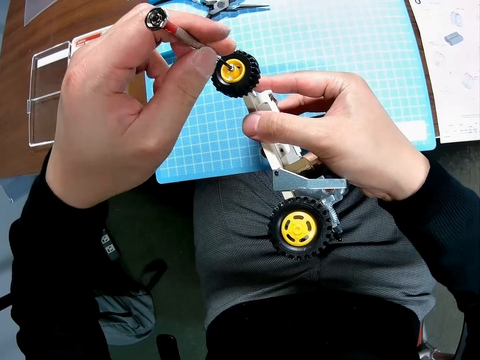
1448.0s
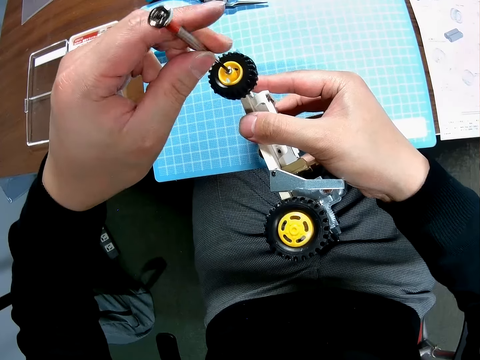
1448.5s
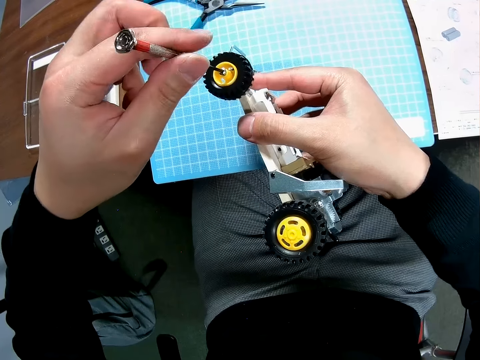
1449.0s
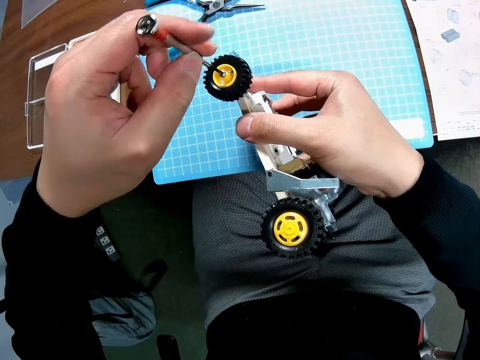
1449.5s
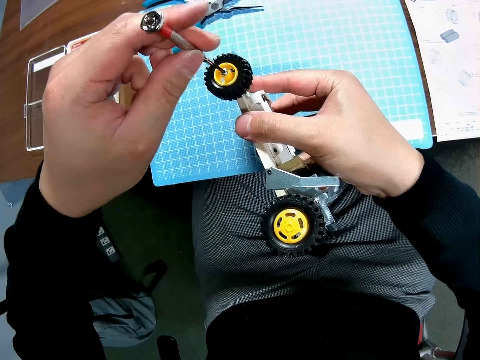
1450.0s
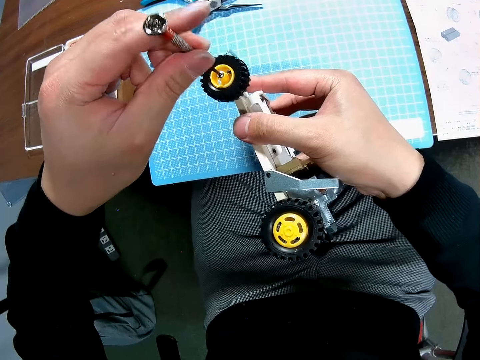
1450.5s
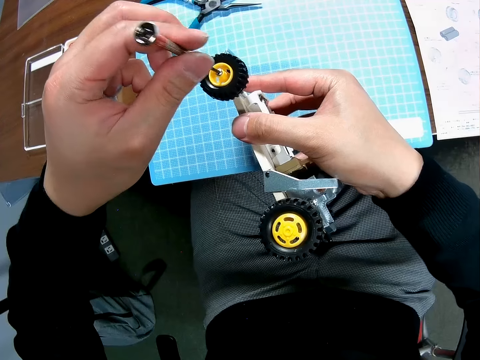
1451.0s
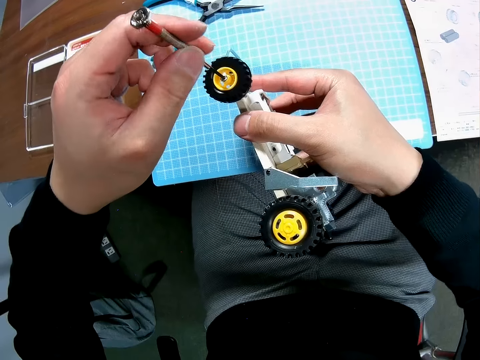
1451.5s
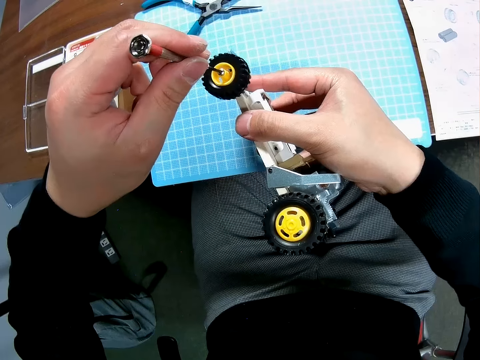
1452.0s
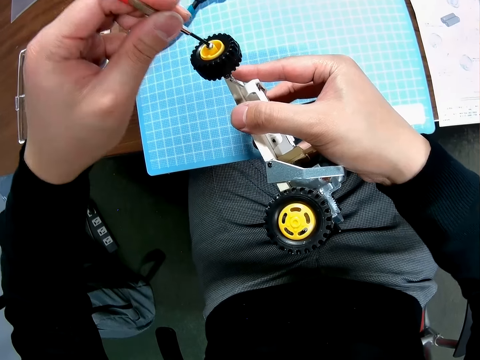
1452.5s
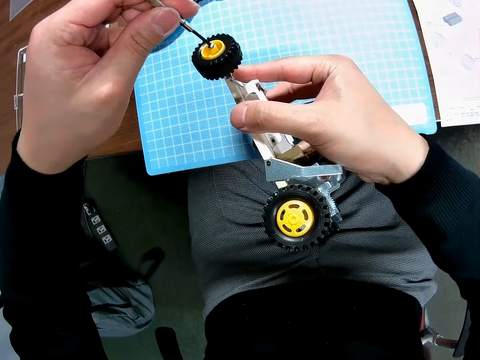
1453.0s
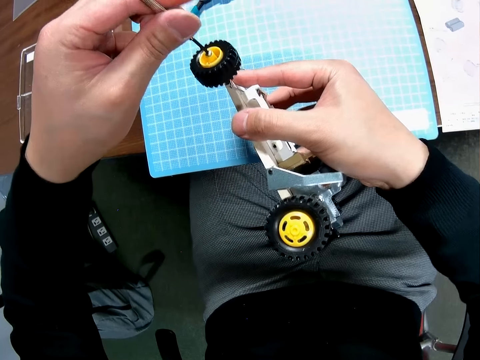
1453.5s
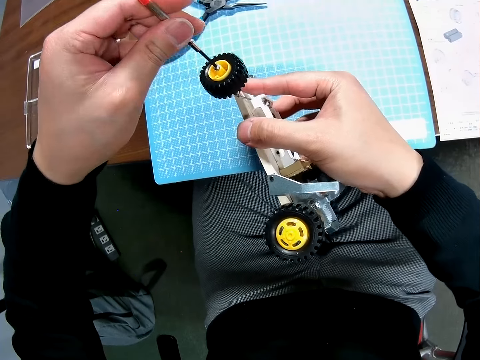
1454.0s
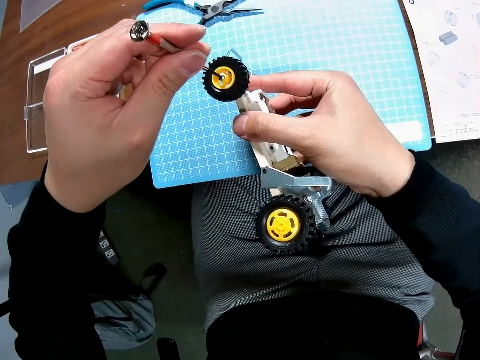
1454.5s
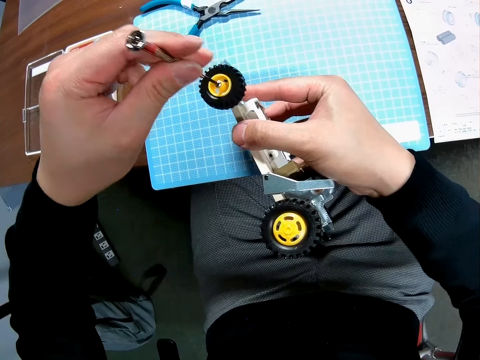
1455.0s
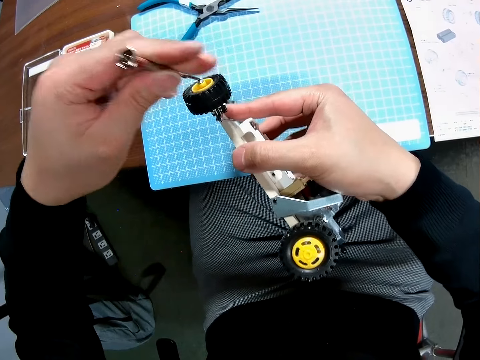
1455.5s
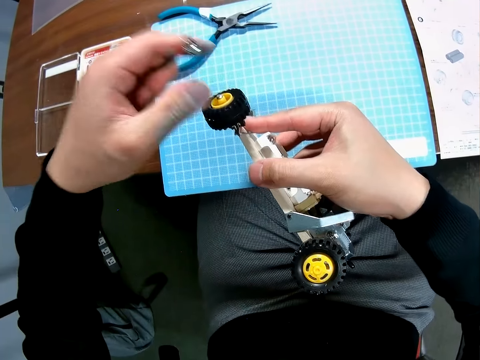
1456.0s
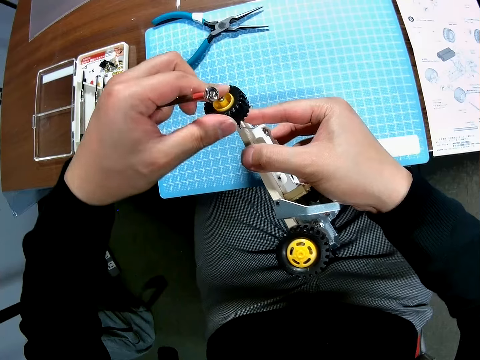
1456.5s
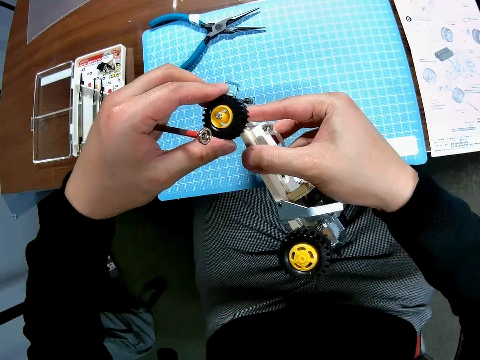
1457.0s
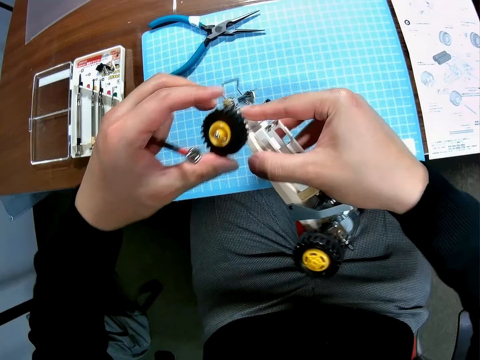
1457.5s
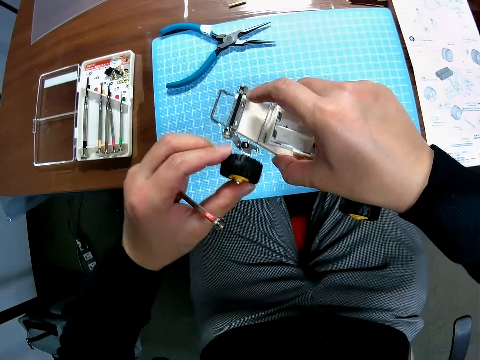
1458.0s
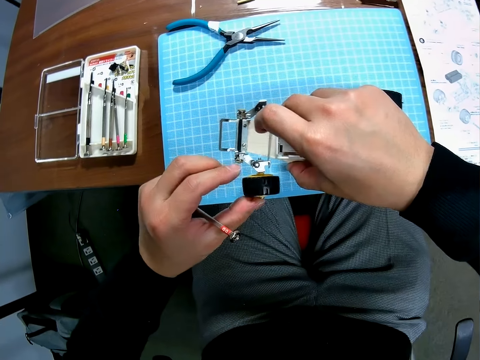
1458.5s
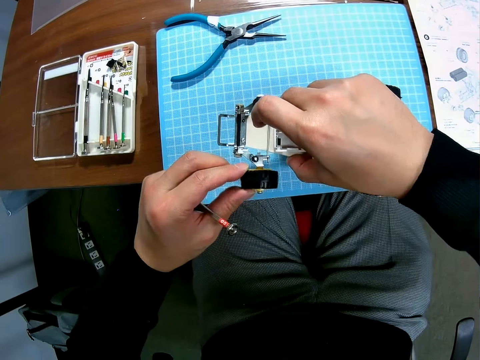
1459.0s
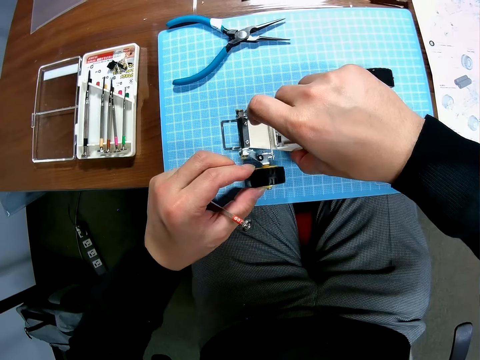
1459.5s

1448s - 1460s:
The camera wearer adjusts the tyre.

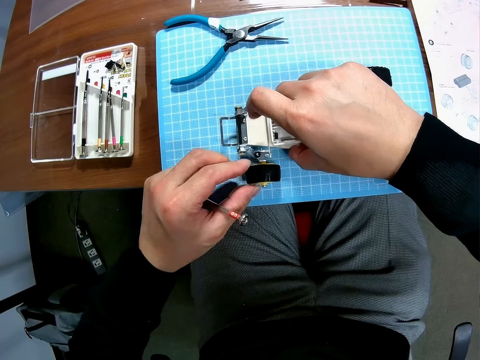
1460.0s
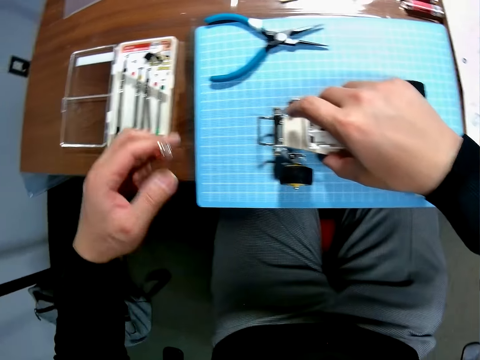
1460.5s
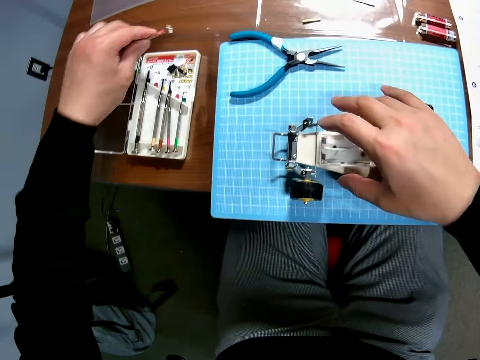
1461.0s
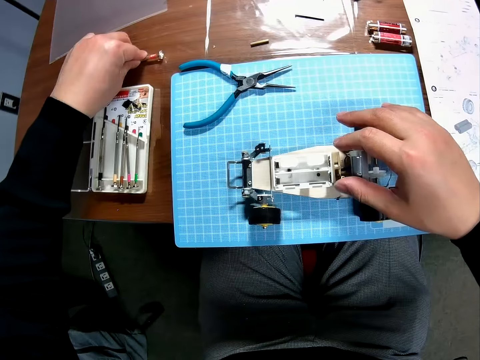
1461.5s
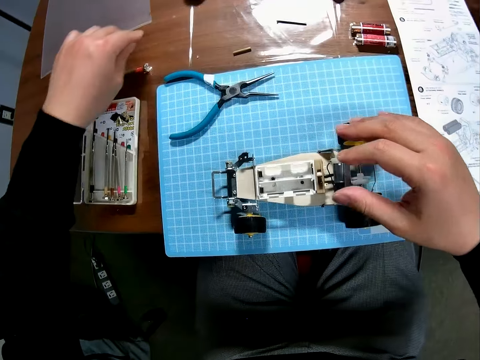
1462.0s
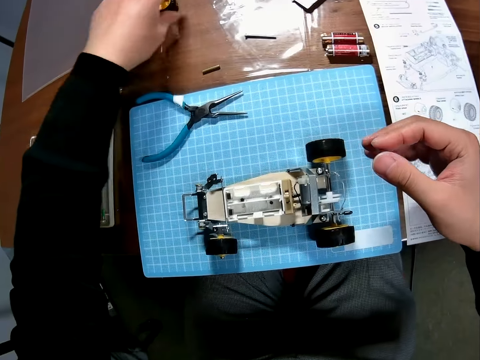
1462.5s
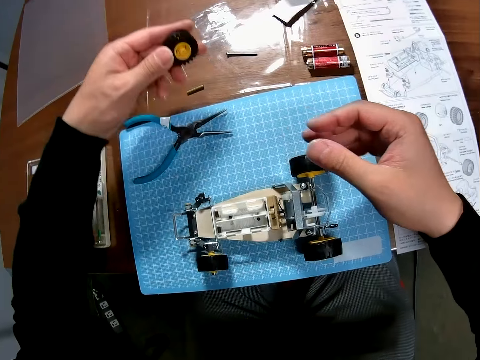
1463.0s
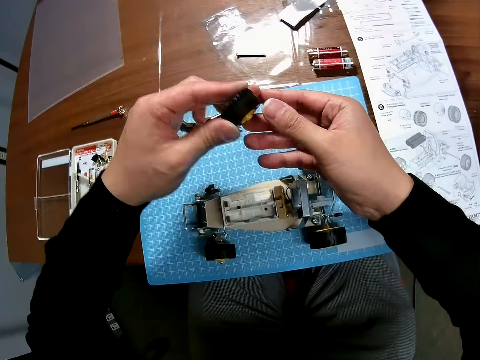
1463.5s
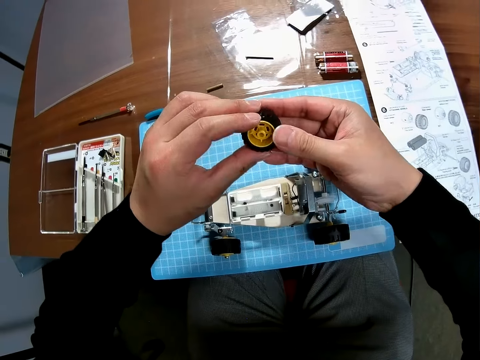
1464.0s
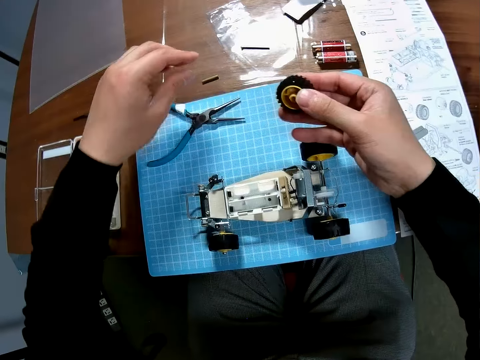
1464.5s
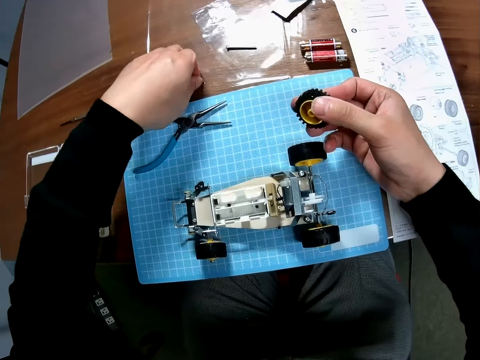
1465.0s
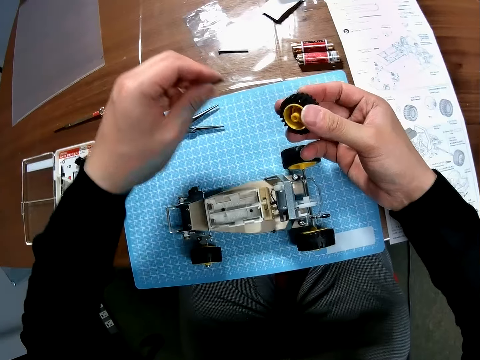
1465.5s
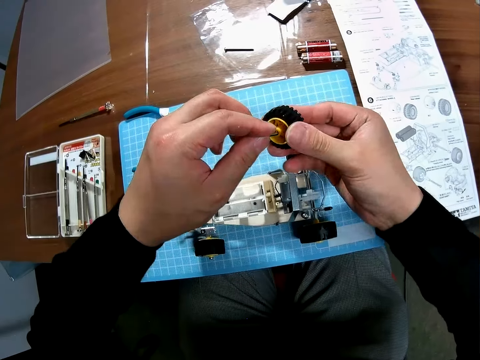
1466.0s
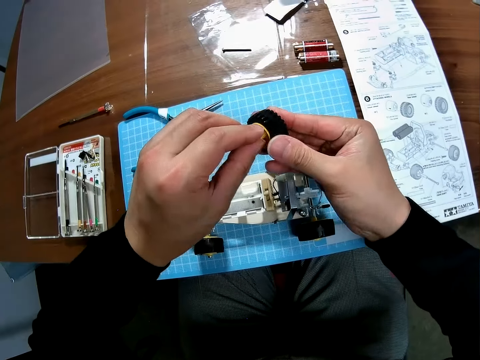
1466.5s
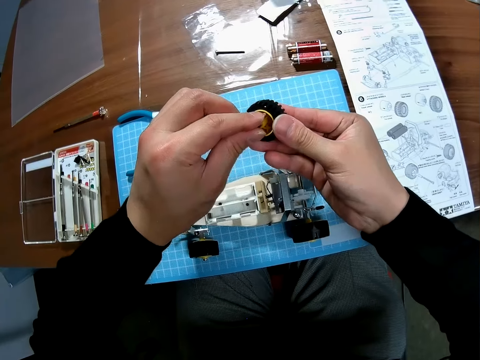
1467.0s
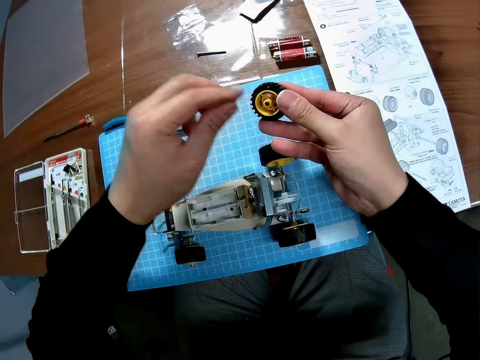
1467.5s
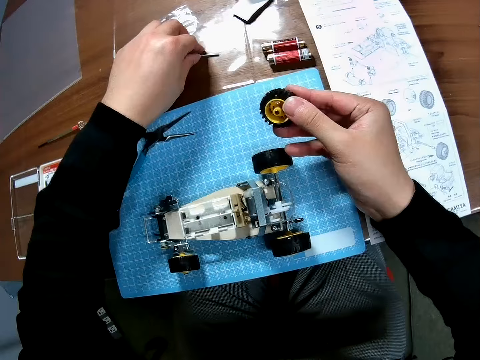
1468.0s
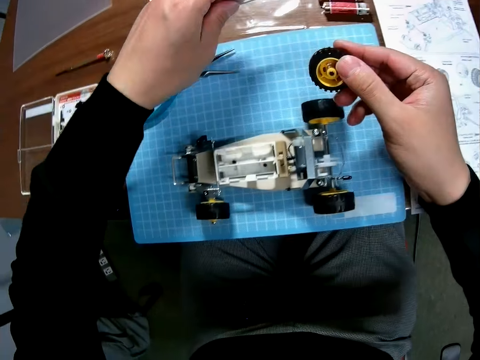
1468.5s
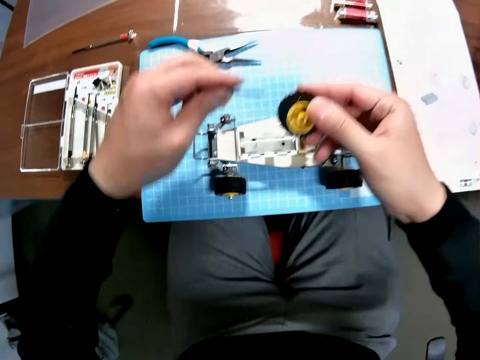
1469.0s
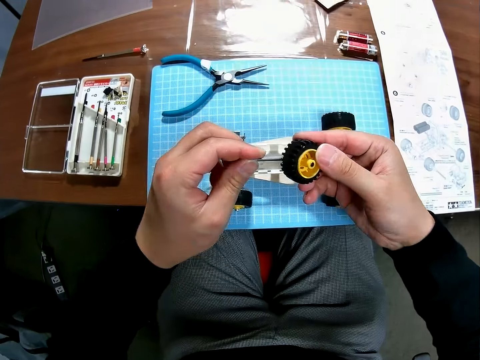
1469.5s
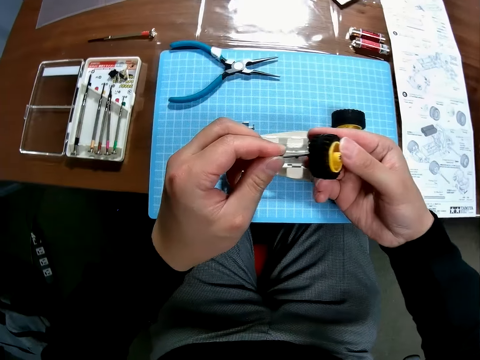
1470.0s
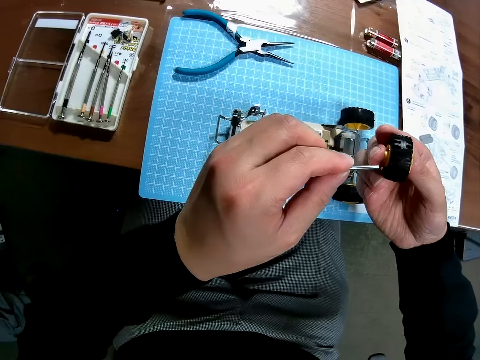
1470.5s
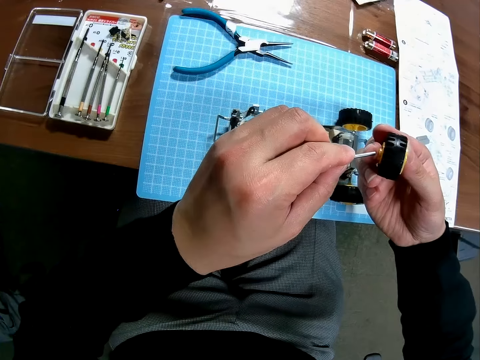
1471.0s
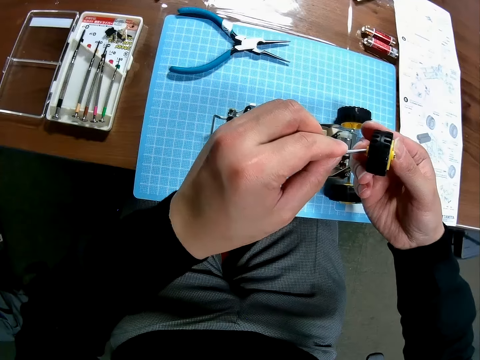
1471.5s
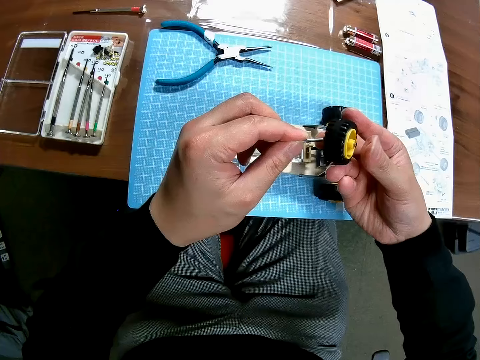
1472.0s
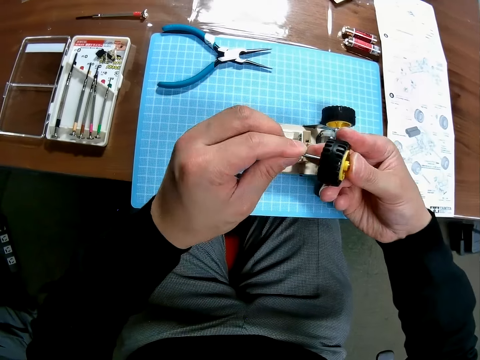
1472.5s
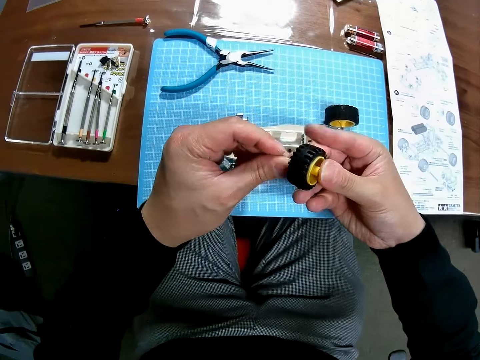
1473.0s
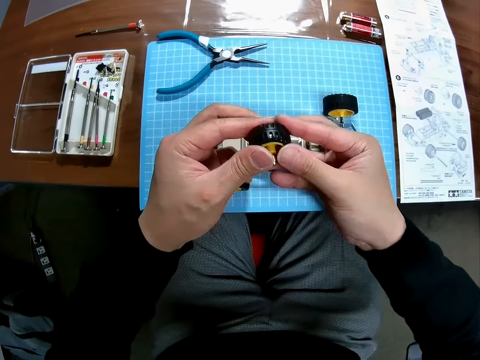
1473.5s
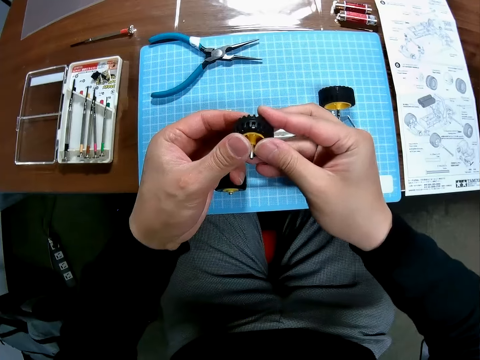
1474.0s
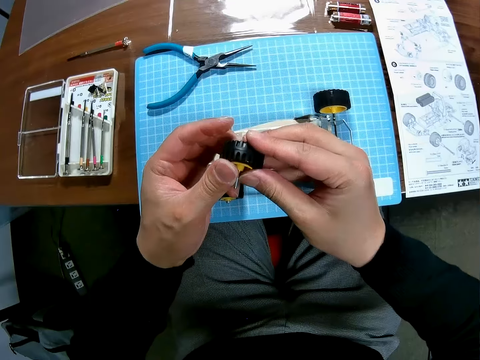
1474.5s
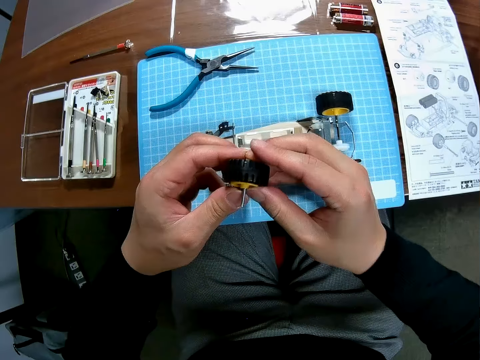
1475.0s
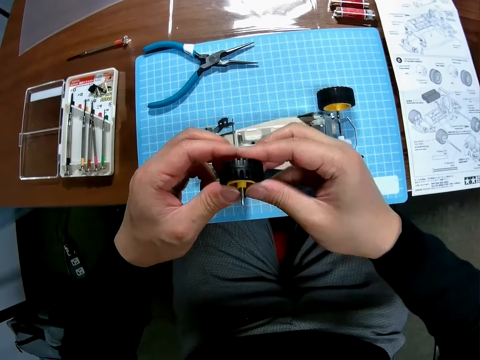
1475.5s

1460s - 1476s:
The camera wearer drops the toy car on the table. They drop the screwdriver on the table. They pick up another tyre or wheel on the table. They look at the wheel. They pick up a bolt on the table and insert the bolt into the tyre. They pick up another iron rod on the table and insert the rod into the tyre.
